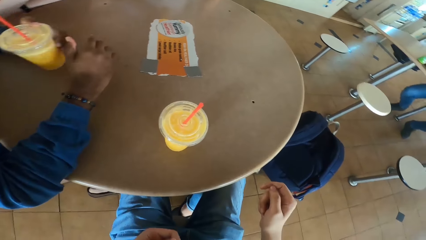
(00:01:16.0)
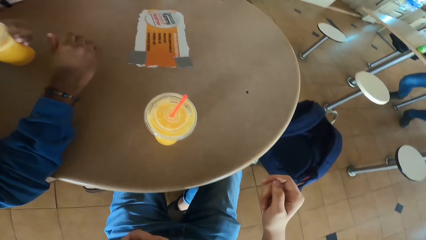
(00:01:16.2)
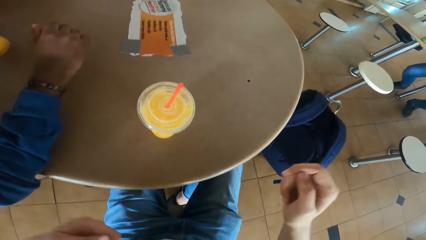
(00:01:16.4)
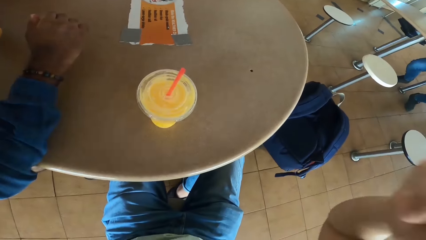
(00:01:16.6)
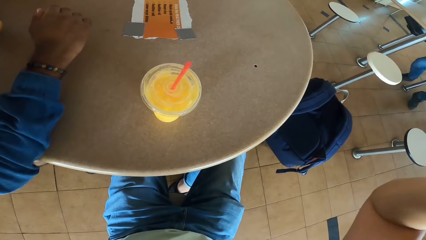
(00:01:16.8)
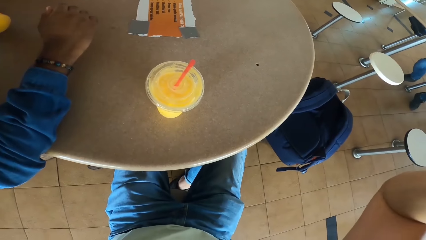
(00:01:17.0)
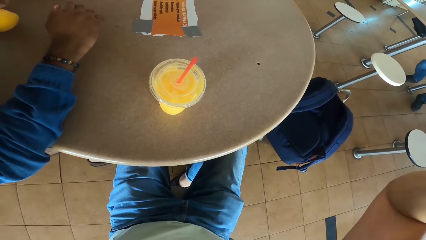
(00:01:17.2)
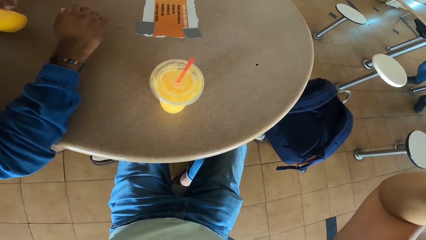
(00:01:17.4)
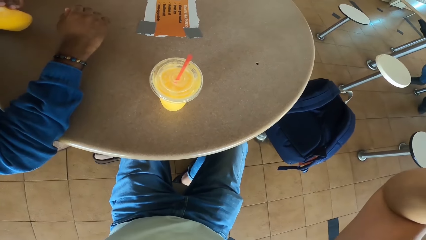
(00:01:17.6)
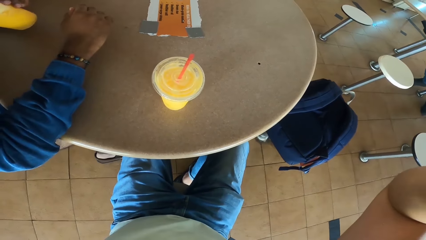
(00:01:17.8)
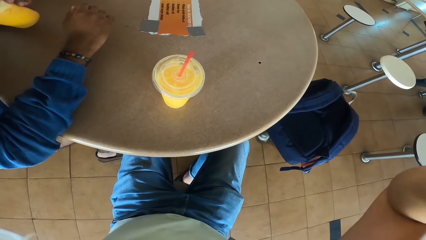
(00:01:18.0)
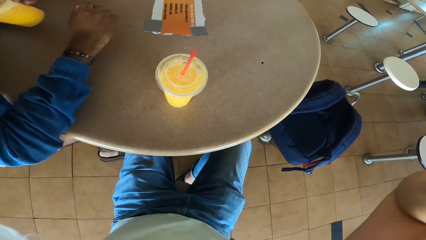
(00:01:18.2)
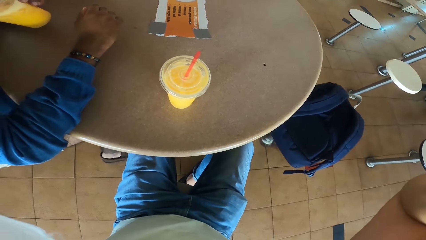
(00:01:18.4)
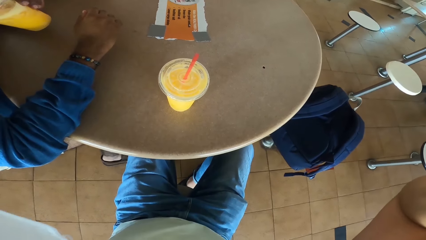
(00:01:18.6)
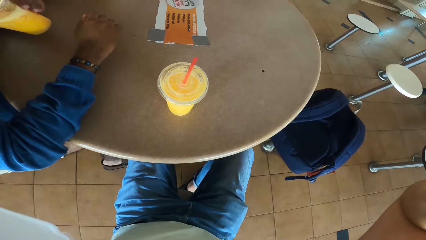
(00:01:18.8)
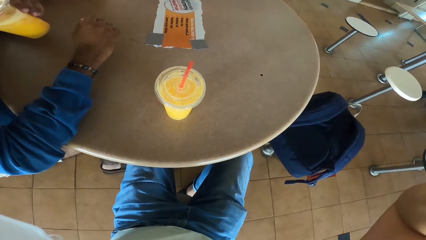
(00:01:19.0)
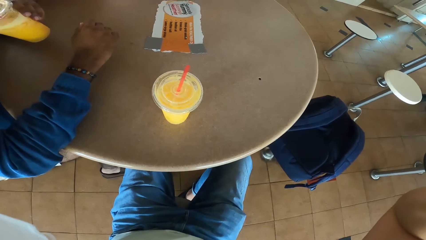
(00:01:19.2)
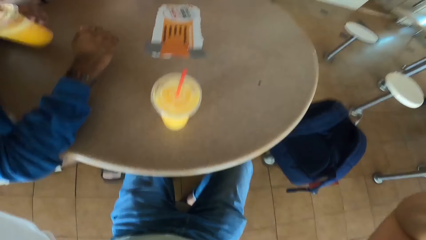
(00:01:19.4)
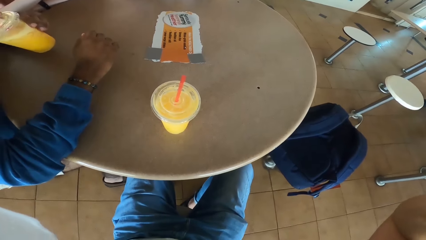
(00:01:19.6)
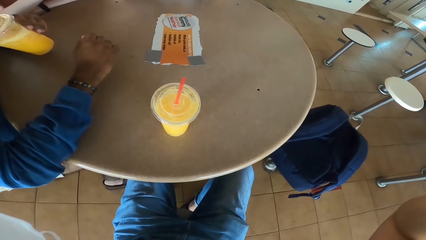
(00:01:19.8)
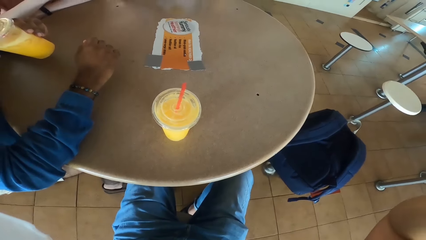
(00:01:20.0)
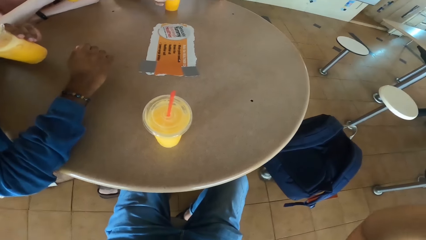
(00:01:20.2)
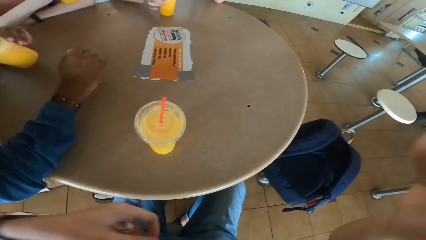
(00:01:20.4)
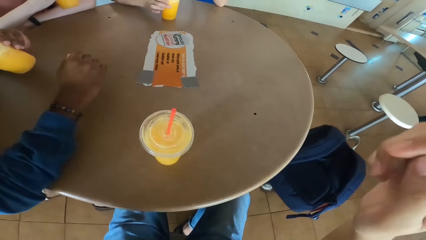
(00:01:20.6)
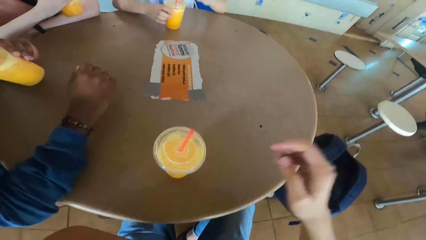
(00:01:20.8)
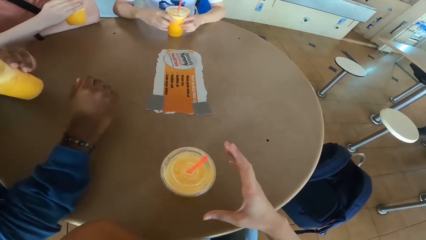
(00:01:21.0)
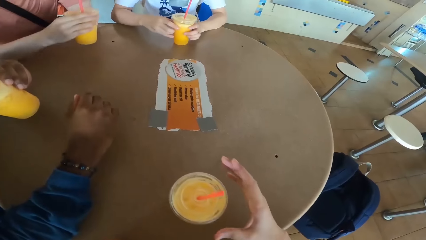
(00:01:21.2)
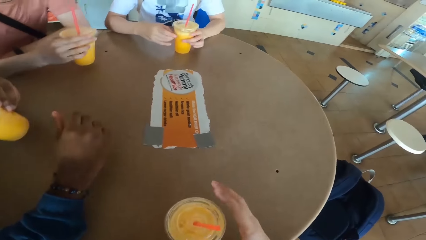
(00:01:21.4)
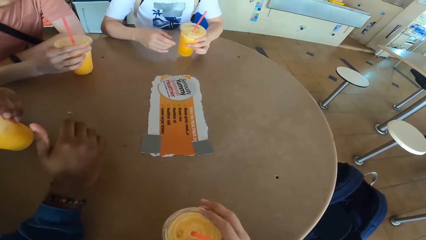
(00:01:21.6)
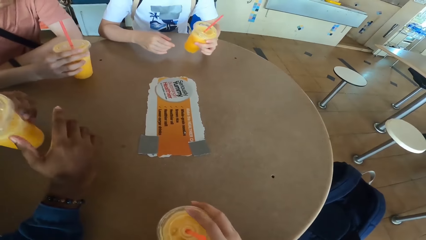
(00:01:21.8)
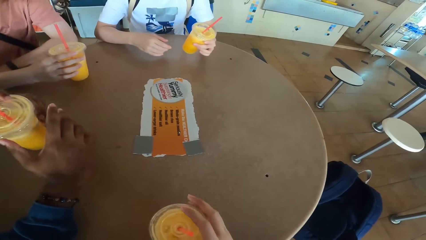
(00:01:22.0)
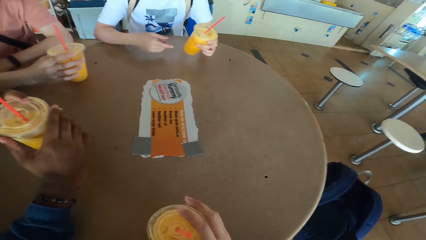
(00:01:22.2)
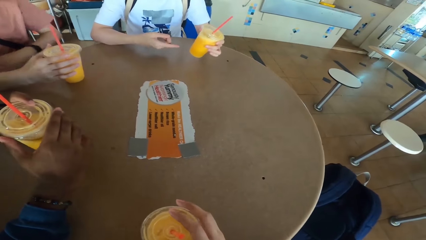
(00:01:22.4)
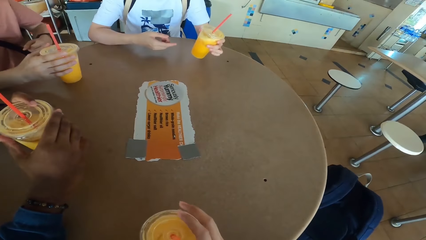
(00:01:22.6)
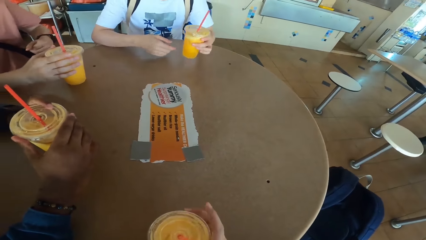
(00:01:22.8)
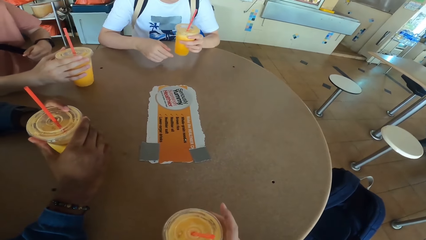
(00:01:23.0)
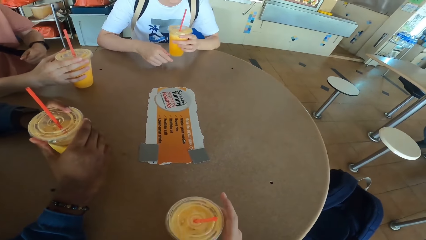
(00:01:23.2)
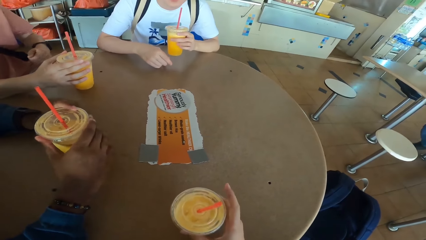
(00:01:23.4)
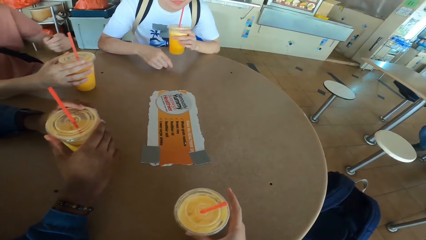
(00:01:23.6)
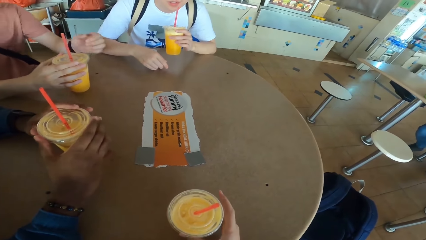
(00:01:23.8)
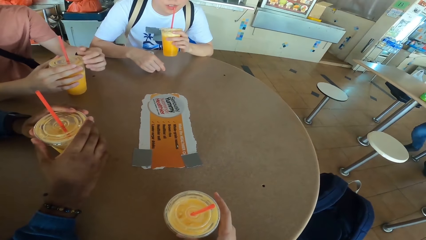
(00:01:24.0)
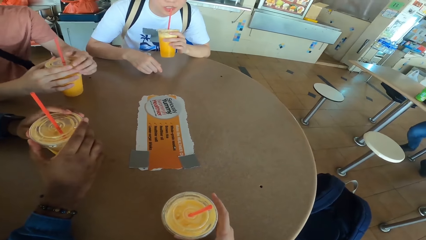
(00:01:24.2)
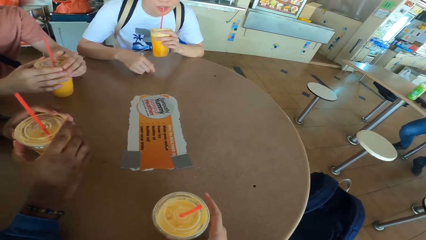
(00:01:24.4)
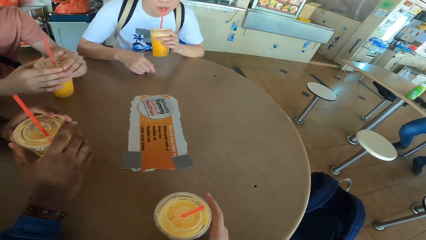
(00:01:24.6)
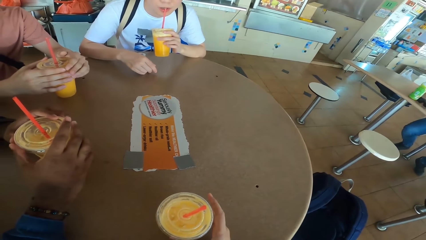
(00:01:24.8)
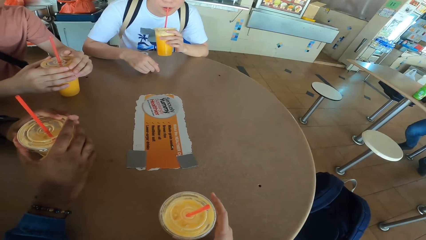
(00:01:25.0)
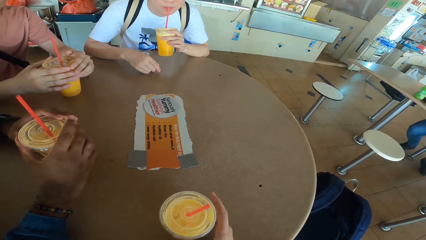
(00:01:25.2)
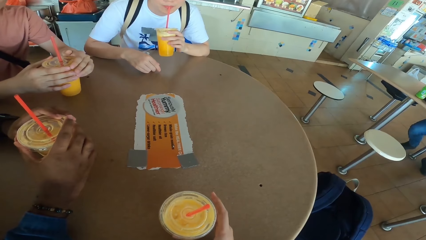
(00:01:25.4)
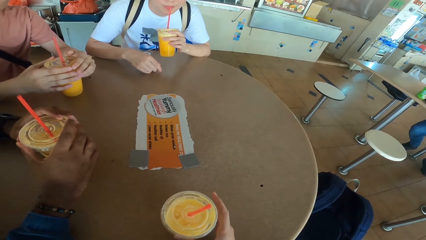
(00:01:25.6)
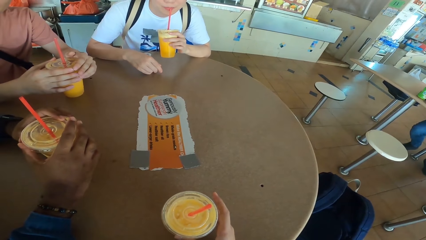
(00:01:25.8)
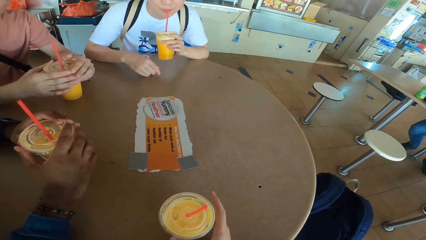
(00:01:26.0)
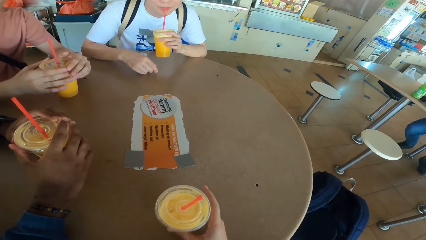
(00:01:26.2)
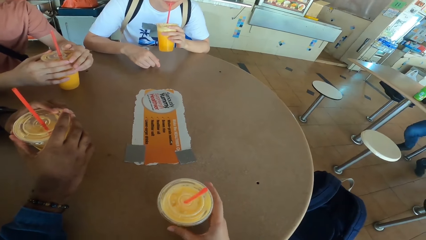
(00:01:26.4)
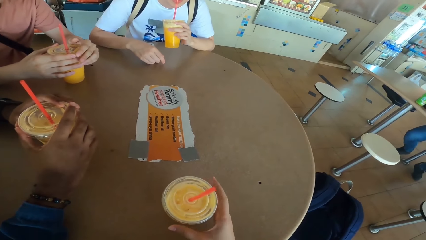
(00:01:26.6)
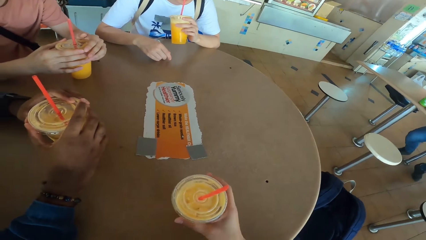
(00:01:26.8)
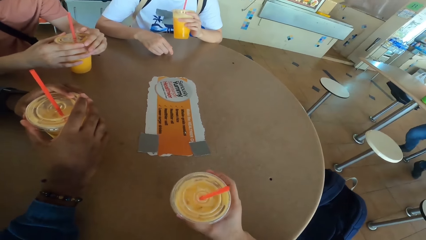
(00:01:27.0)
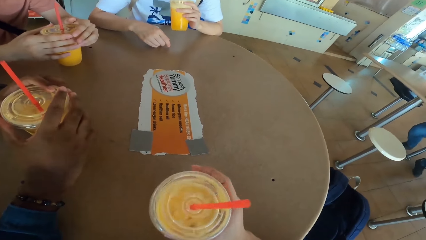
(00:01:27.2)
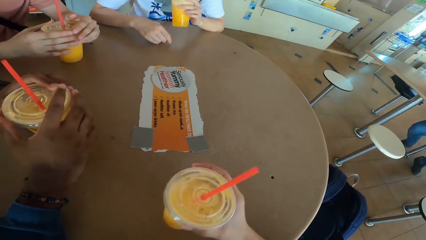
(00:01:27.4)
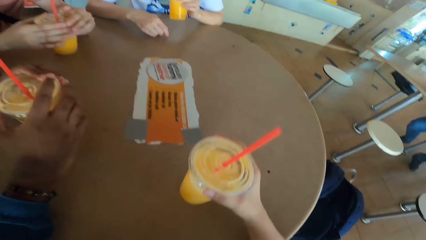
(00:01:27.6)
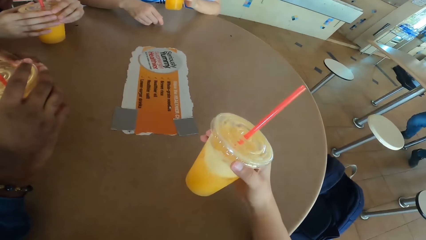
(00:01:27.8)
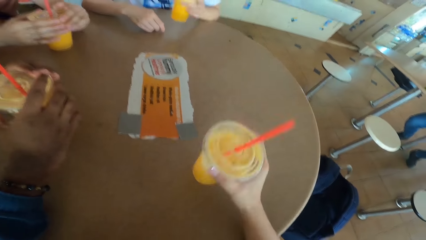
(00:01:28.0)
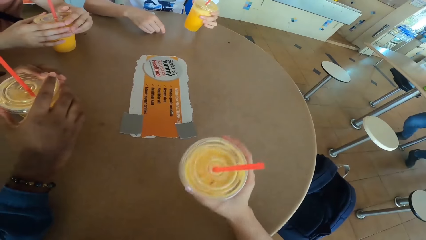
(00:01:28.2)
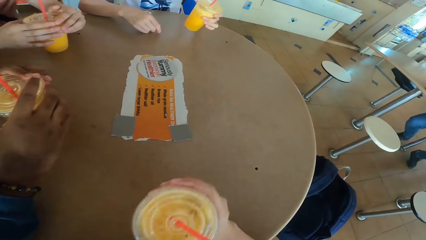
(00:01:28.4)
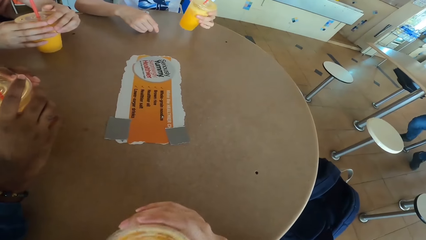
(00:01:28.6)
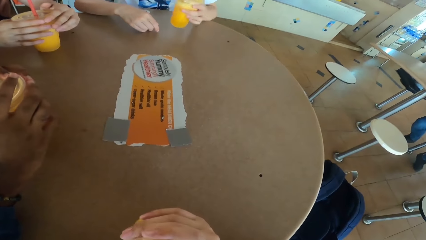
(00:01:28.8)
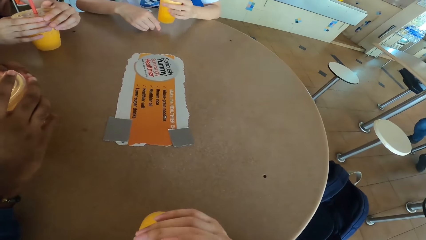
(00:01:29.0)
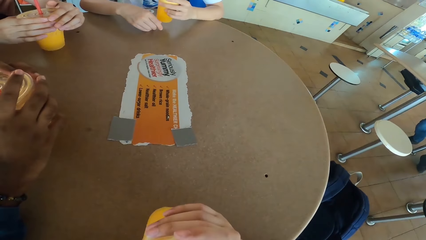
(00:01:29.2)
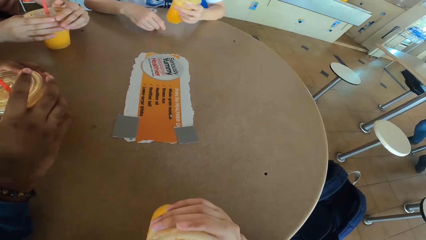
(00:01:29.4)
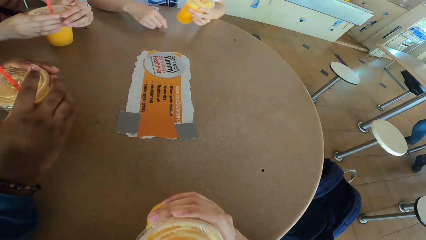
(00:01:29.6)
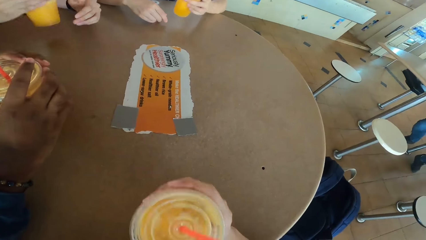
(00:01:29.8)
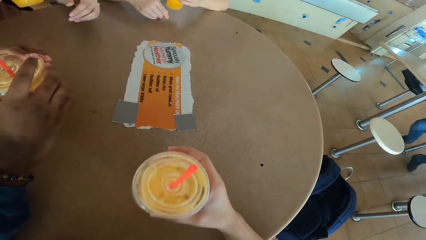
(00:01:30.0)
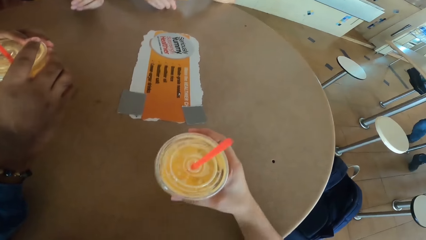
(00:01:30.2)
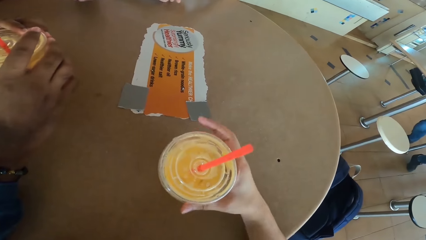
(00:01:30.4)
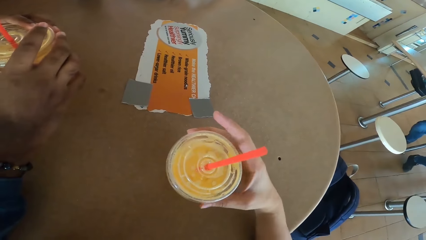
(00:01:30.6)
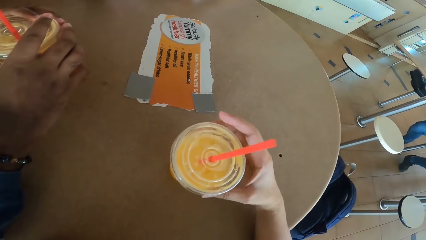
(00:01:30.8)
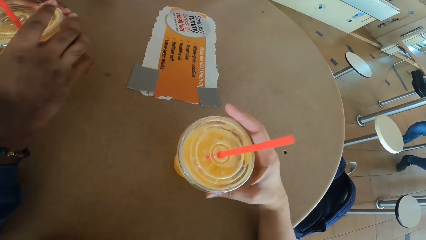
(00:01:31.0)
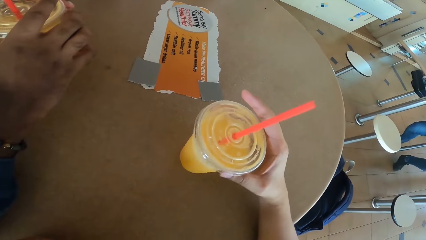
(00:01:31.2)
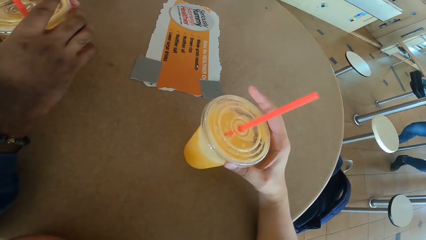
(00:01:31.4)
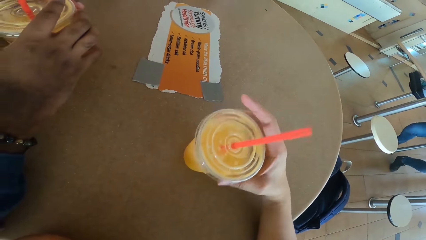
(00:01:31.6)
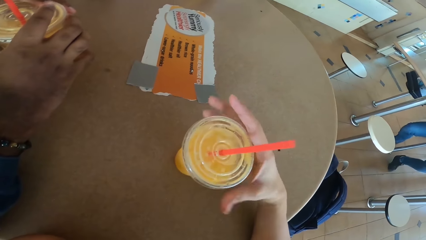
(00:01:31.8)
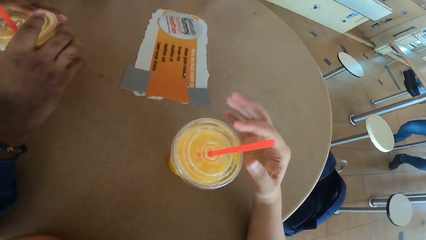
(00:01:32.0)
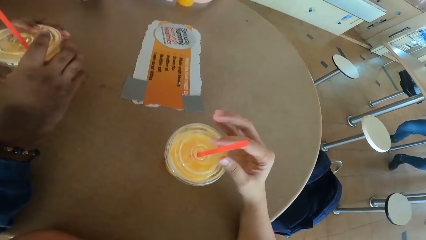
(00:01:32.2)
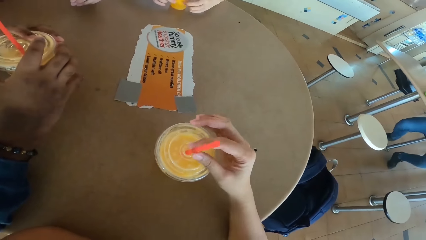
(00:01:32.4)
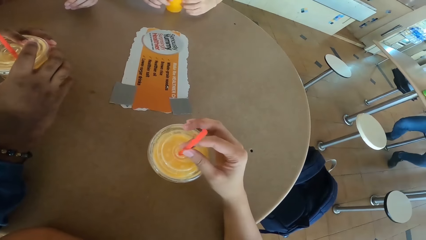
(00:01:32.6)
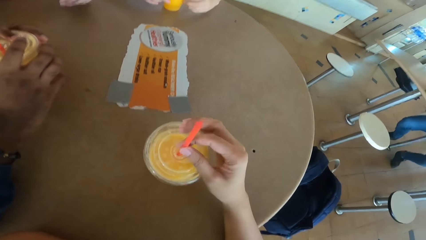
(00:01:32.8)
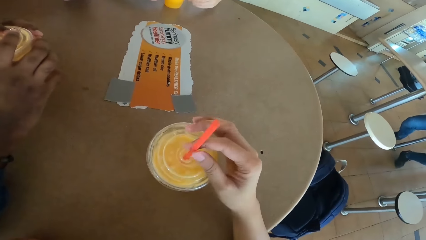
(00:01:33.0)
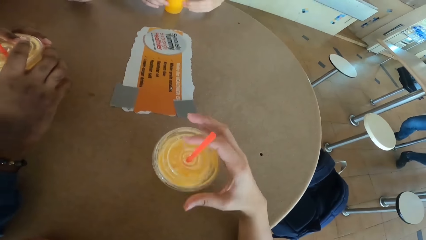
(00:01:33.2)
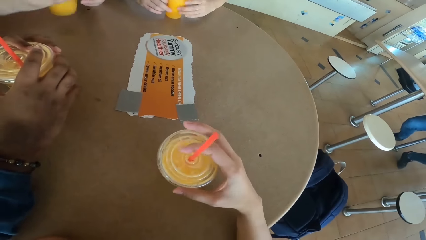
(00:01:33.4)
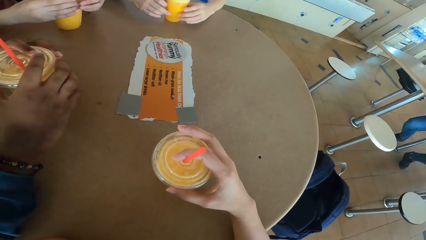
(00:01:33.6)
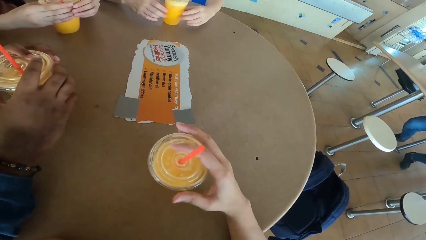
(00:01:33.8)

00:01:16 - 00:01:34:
A man picks up a juice can or tumbler from the table. The camera wearer lifts his hand. The man sips juice from the can. Another man sips juice from the can. The camera wearer puts down his hand. The other man places a juice can on the table. The first man places a juice can on the table. A third man picks up a juice can from the table and points at the tumbler. The camera wearer moves the tumbler. The third man sips juice from the can. The second man holds the tumbler with both hands. The camera wearer converses with the rest. He picks up a juice can on the table. He looks at the tumbler. He sips juice from the can. The second man picks up a juice can from the table and sips juice from the can. The camera wearer places the juice can on the table. He looks at the tumbler. He holds the straw.
